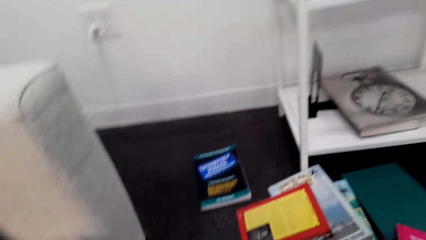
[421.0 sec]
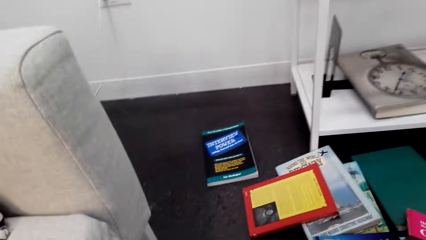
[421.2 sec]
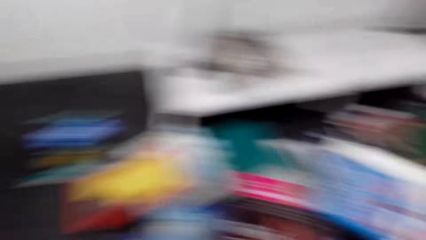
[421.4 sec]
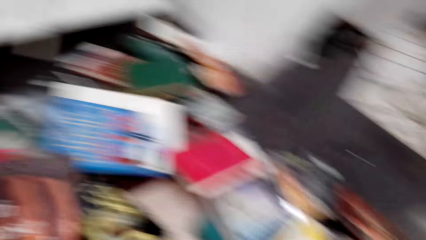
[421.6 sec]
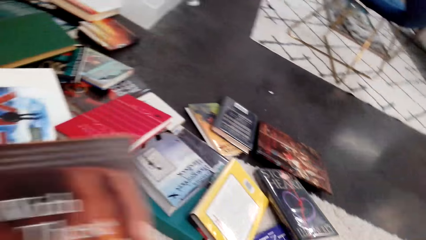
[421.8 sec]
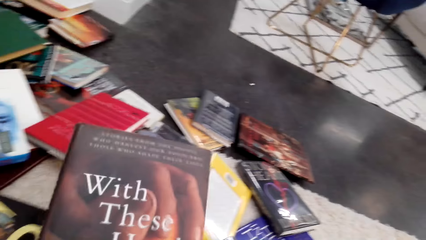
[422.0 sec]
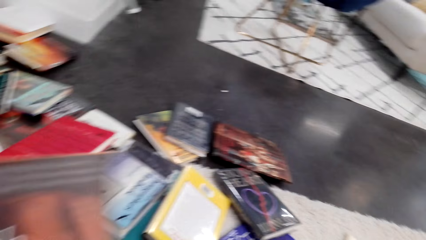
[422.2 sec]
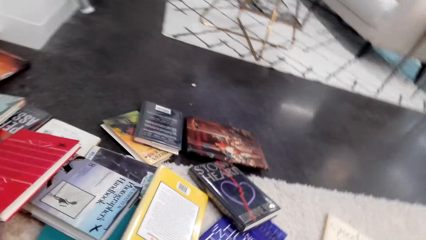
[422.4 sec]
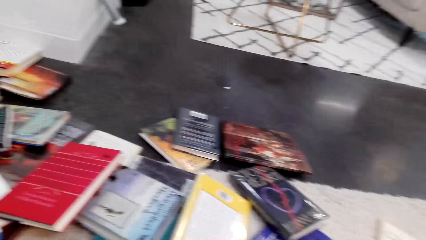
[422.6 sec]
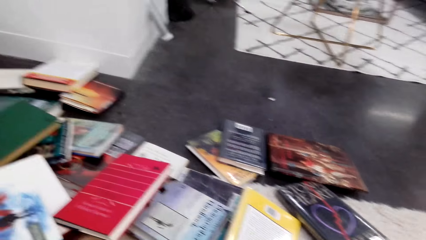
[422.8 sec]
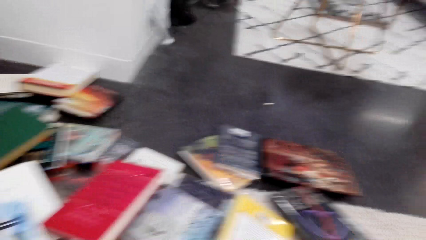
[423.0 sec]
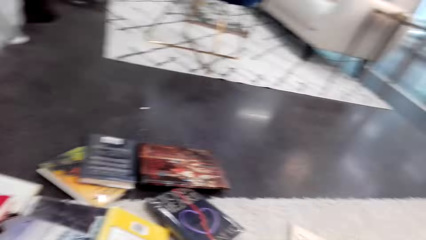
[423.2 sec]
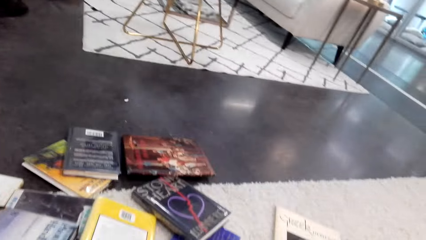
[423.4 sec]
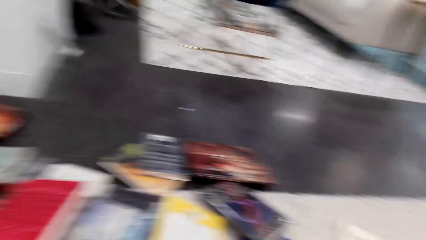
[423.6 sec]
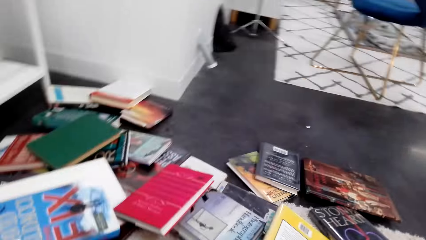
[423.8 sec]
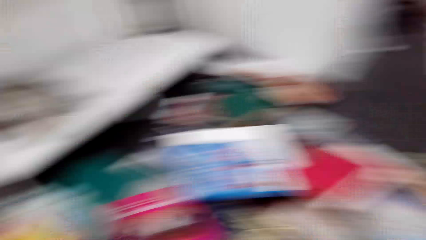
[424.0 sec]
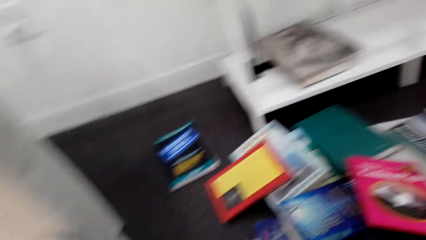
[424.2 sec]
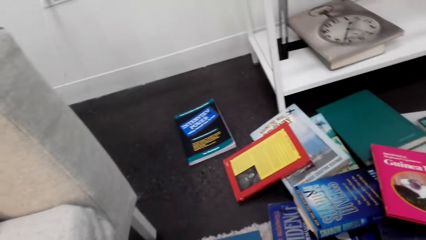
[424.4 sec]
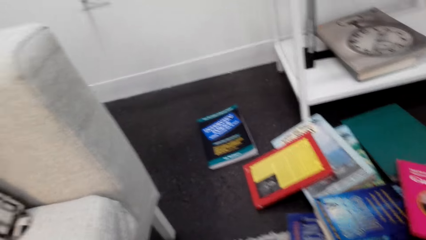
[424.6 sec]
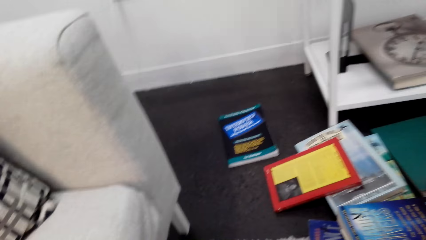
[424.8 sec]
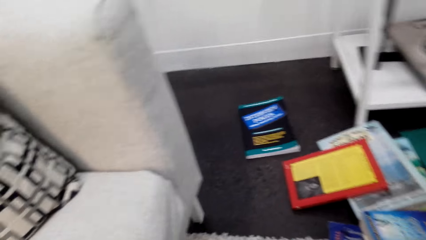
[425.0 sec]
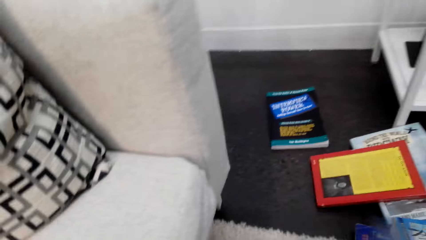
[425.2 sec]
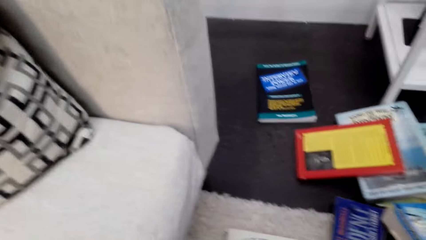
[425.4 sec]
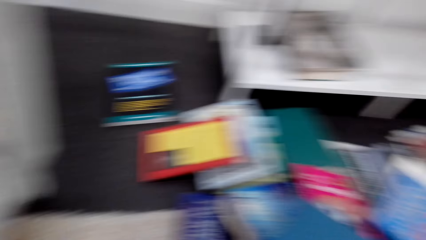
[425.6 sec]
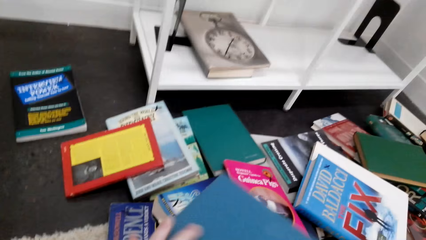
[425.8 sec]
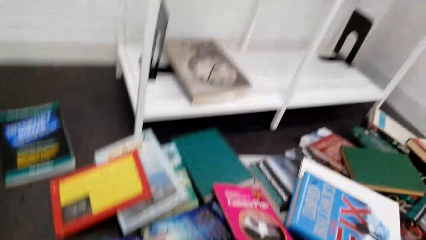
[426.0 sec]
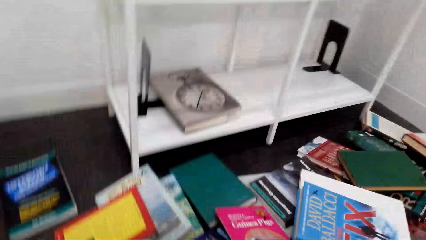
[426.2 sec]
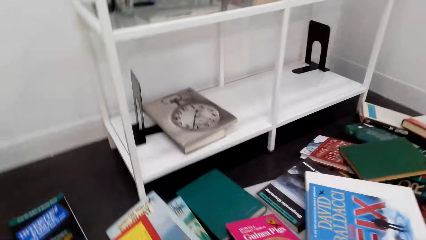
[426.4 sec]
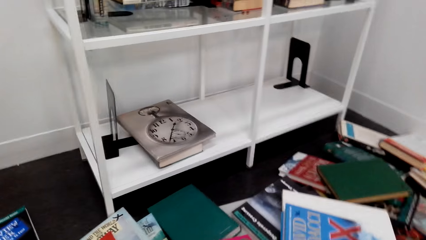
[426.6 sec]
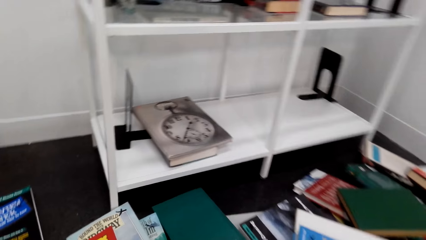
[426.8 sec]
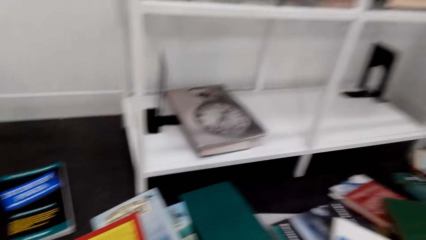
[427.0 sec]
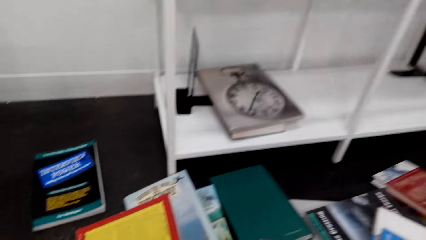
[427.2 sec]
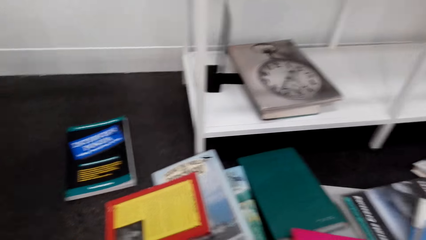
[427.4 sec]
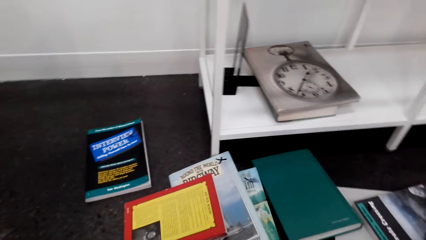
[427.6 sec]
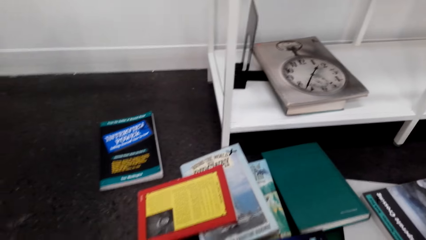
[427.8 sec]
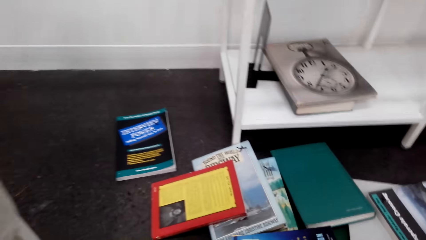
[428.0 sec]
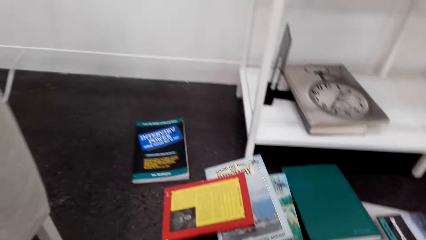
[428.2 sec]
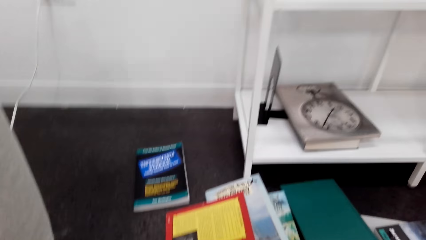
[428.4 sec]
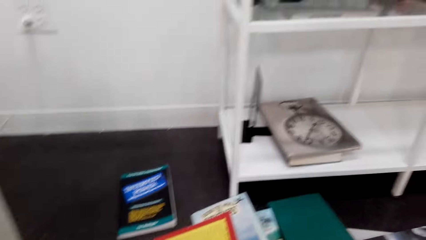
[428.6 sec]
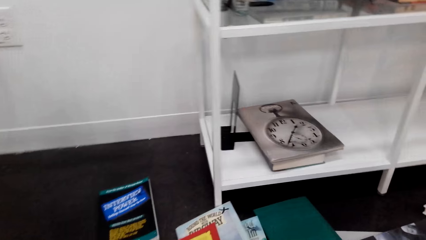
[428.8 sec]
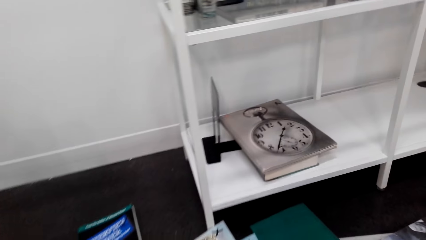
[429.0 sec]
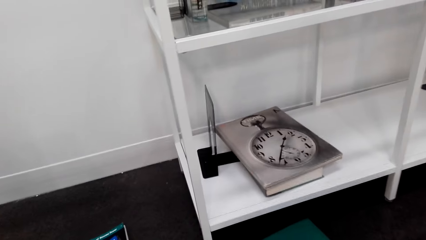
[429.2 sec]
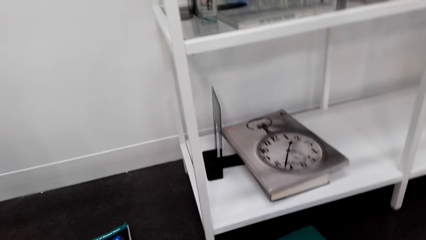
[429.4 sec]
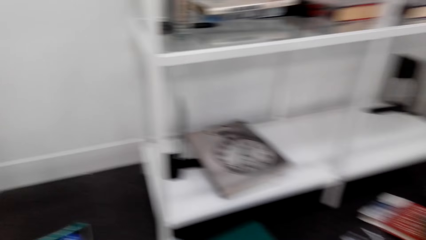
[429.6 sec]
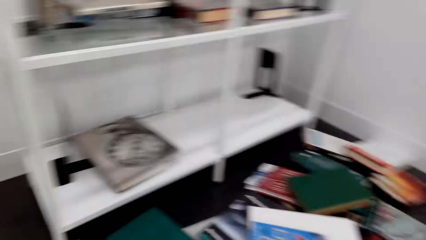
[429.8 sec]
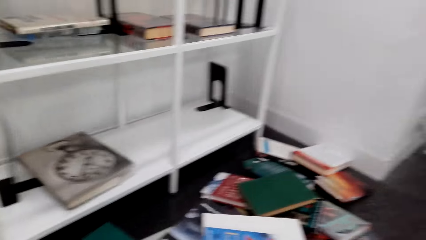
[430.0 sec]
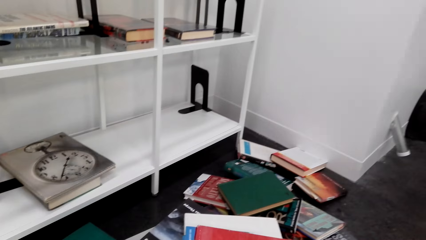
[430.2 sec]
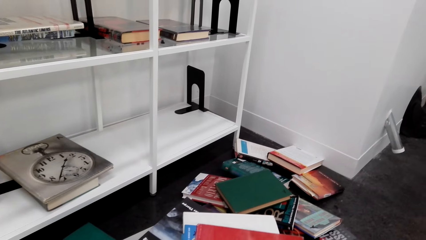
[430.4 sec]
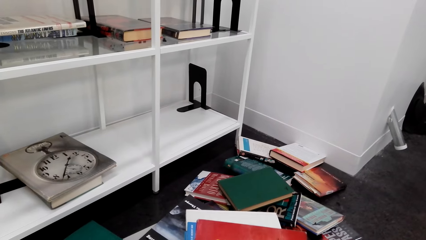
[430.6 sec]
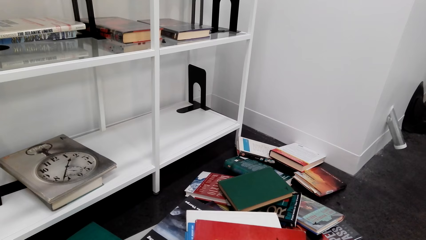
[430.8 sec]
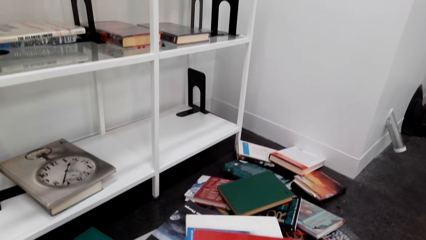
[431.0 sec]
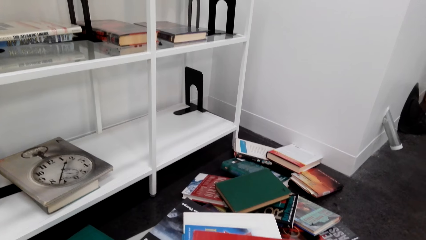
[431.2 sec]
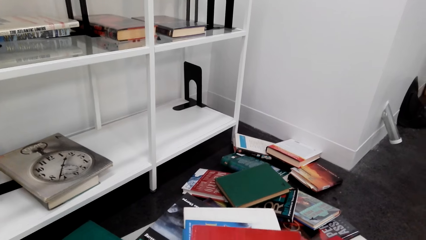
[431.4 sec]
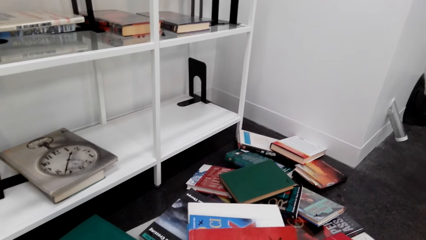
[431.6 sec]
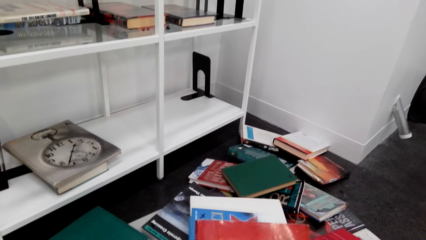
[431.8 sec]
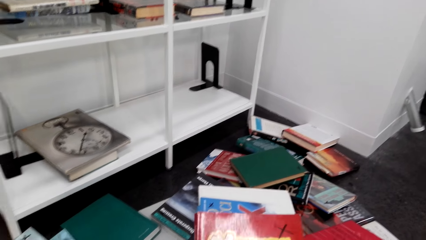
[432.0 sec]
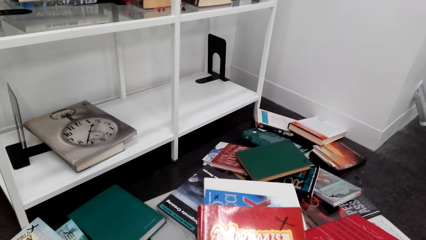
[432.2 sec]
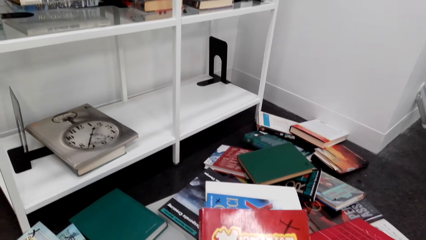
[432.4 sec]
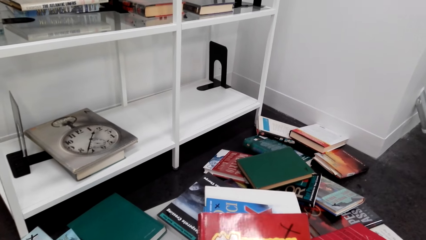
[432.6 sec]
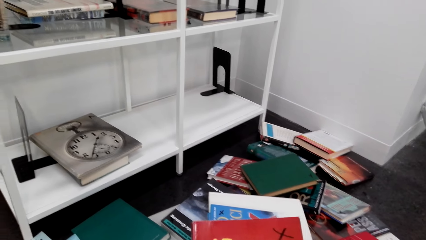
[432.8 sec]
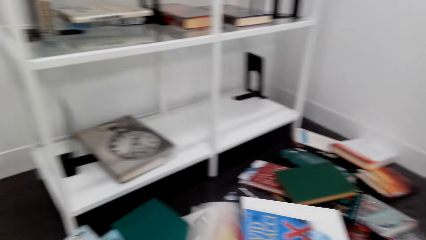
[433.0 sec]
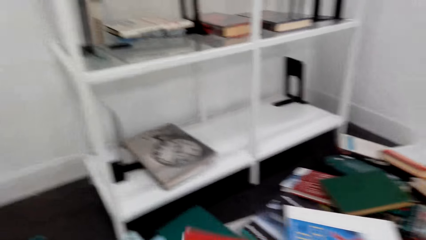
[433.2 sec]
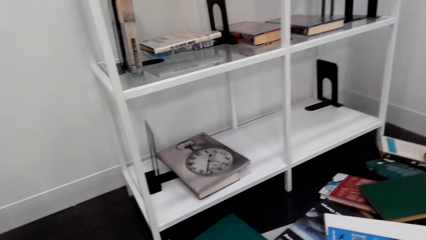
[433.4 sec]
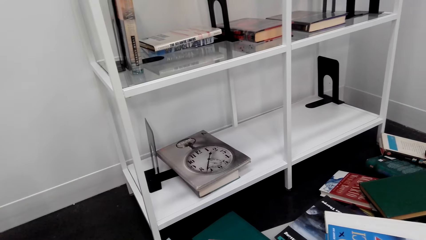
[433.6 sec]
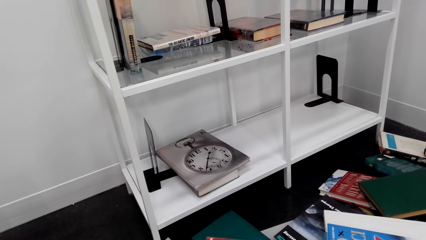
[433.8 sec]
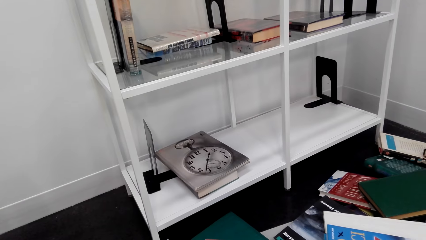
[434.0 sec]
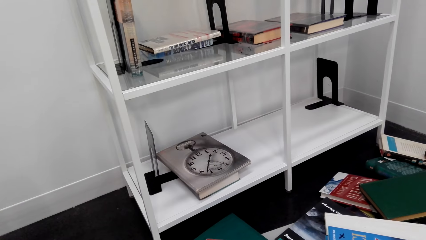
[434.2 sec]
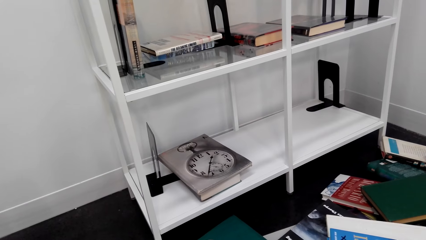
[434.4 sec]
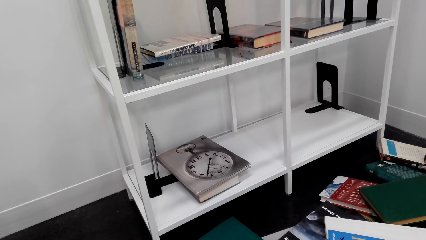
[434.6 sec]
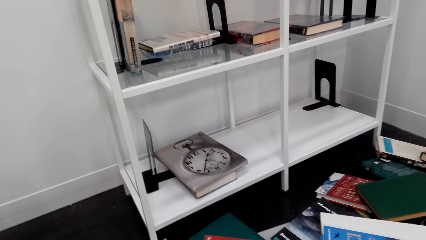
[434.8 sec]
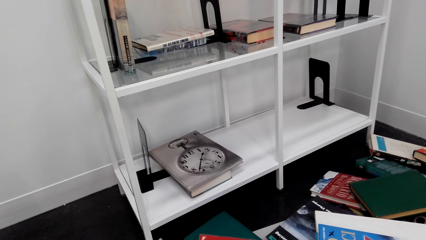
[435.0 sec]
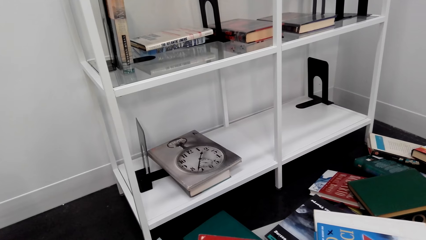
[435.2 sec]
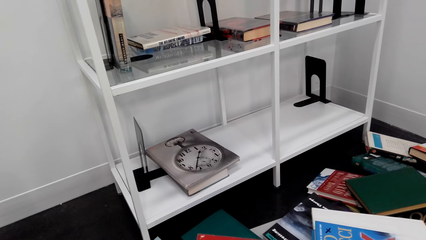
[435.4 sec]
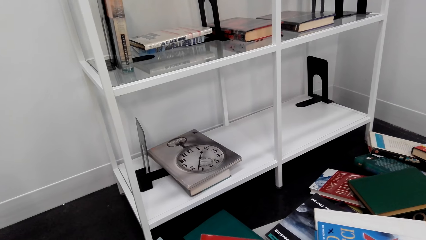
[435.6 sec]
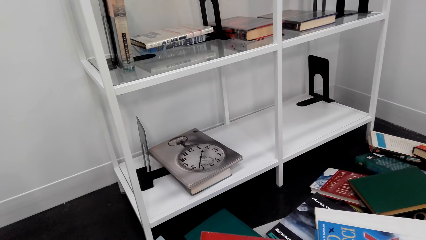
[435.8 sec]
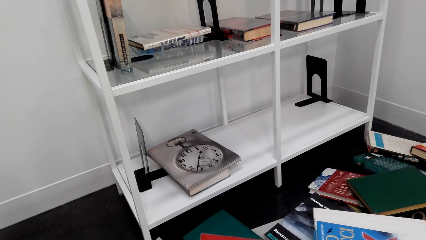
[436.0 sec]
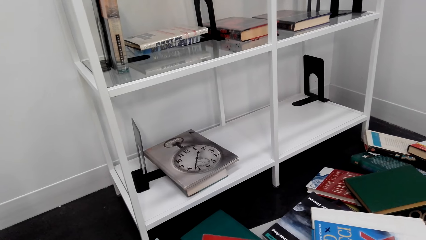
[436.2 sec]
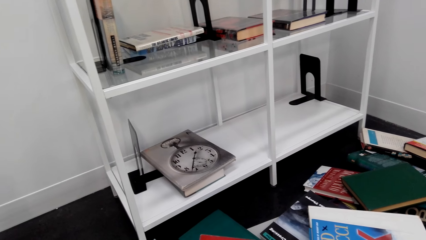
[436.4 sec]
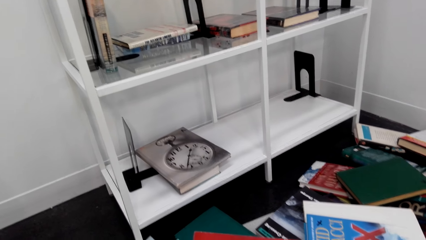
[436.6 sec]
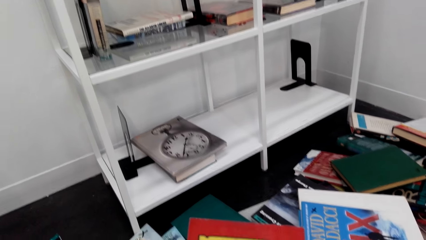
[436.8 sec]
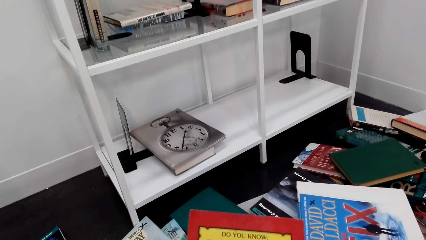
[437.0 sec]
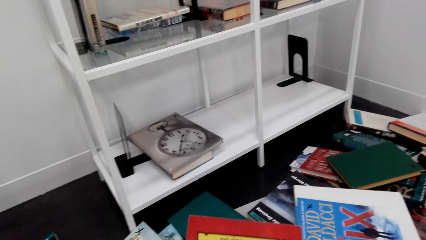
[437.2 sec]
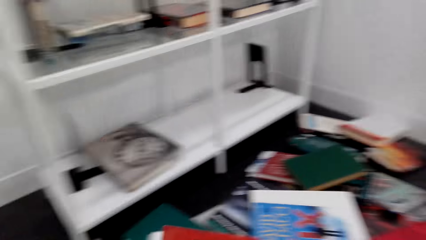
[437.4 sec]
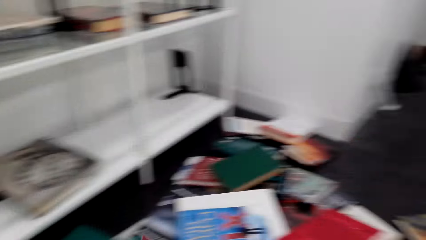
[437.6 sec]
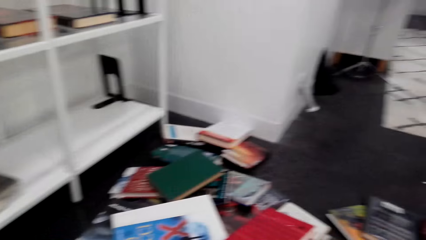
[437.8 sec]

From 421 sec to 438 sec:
The camera wearer looks around the room. They pick up books from the floor. They look at the book cover.
